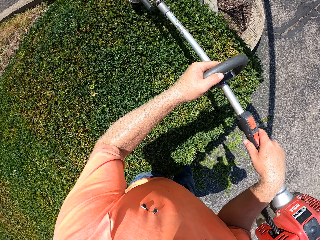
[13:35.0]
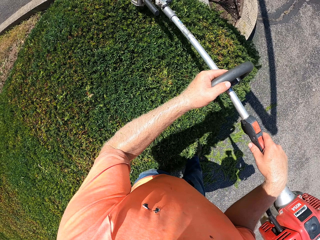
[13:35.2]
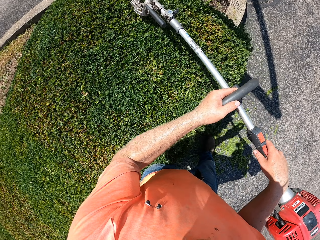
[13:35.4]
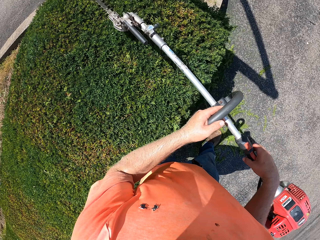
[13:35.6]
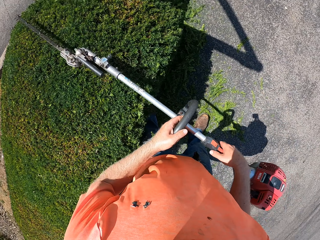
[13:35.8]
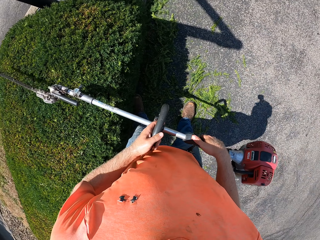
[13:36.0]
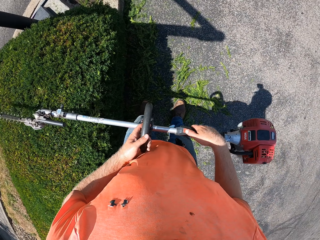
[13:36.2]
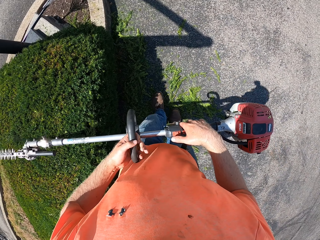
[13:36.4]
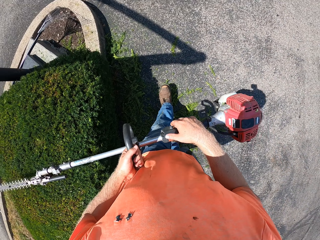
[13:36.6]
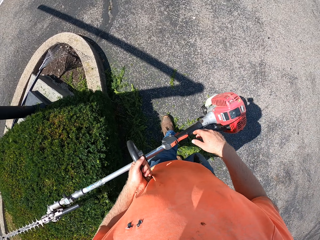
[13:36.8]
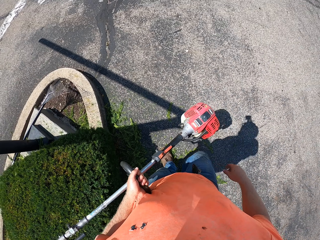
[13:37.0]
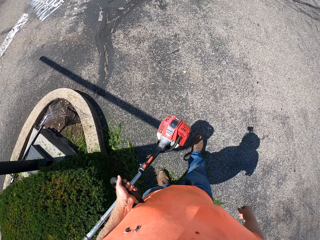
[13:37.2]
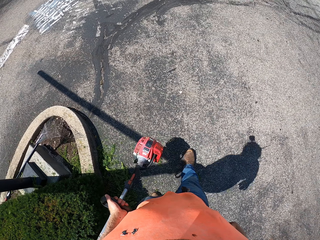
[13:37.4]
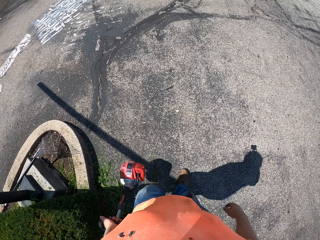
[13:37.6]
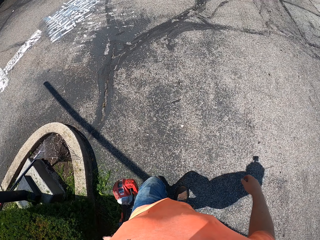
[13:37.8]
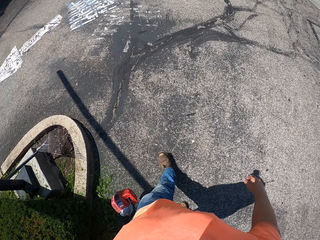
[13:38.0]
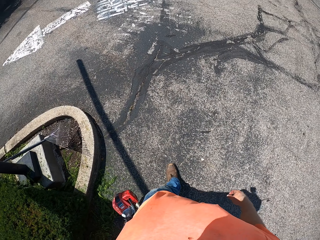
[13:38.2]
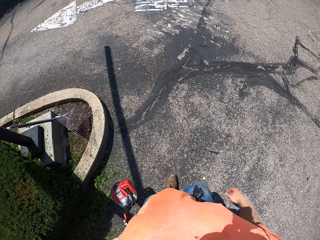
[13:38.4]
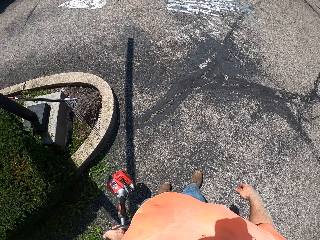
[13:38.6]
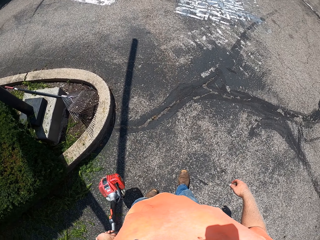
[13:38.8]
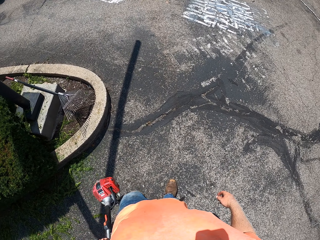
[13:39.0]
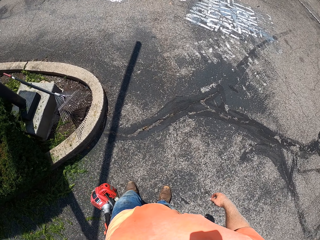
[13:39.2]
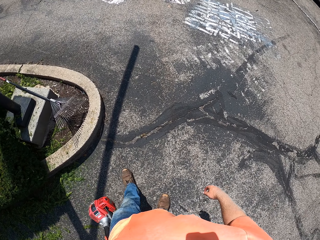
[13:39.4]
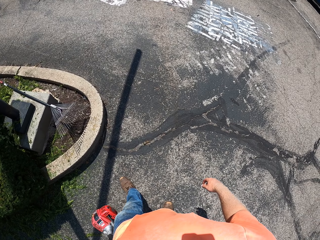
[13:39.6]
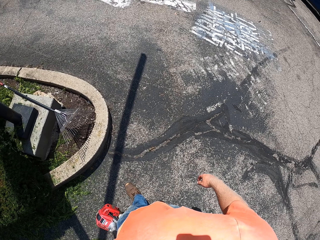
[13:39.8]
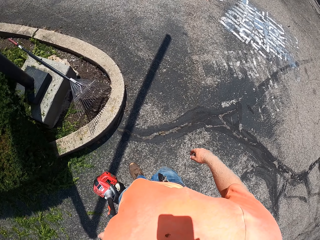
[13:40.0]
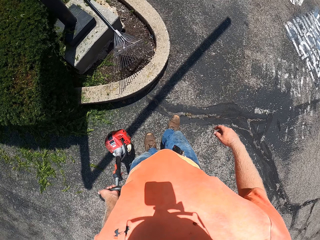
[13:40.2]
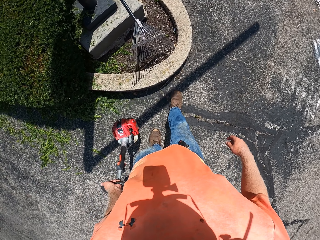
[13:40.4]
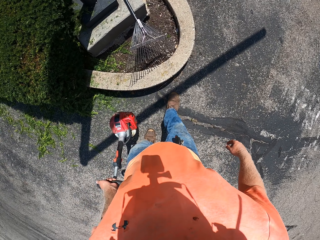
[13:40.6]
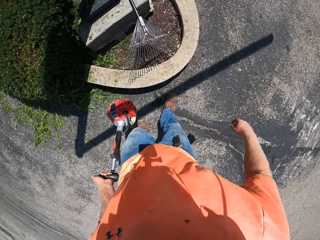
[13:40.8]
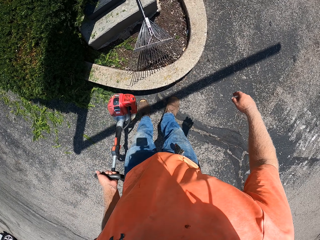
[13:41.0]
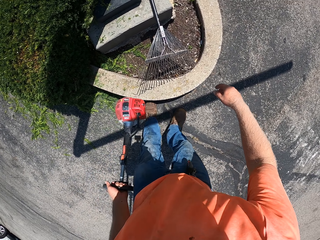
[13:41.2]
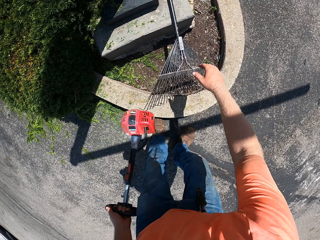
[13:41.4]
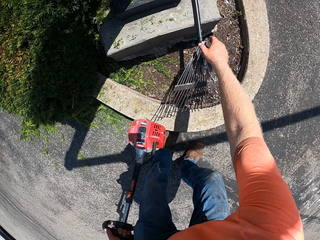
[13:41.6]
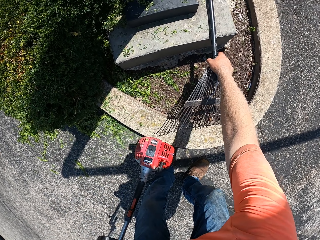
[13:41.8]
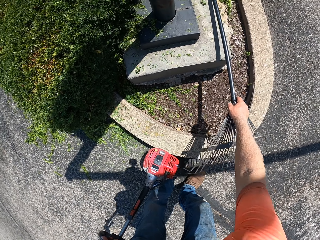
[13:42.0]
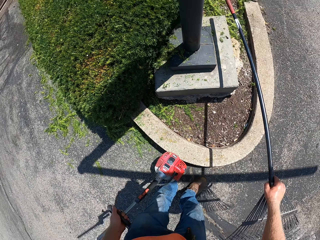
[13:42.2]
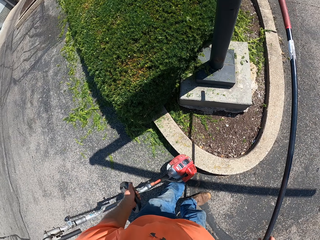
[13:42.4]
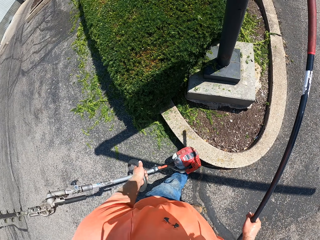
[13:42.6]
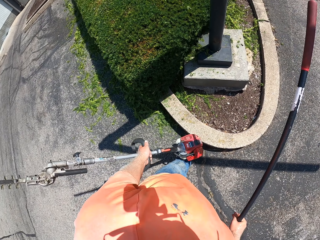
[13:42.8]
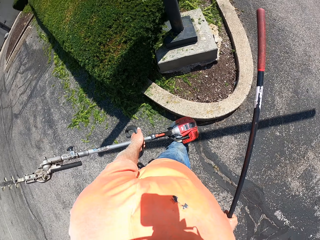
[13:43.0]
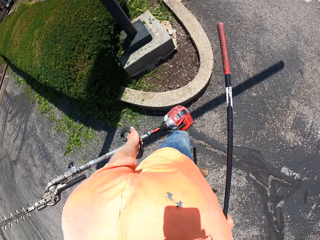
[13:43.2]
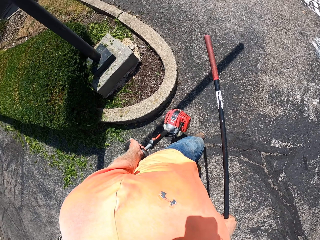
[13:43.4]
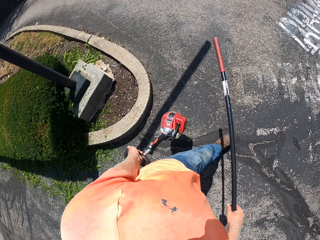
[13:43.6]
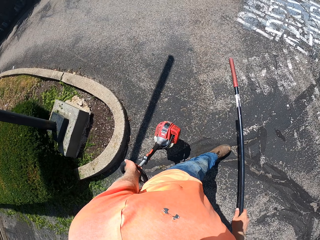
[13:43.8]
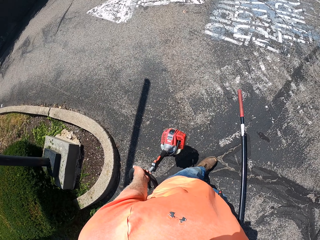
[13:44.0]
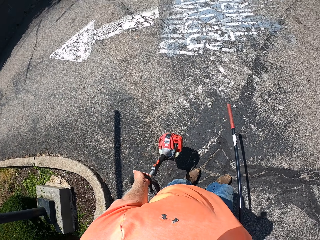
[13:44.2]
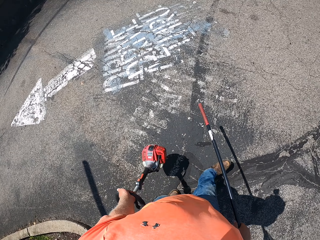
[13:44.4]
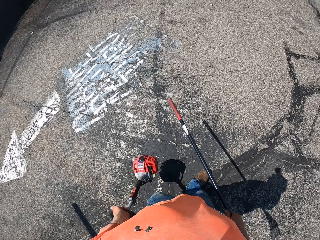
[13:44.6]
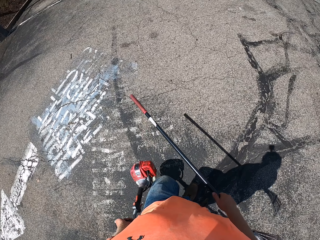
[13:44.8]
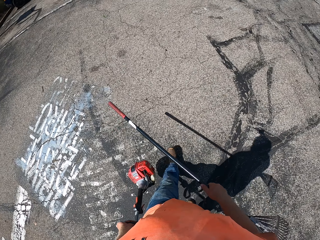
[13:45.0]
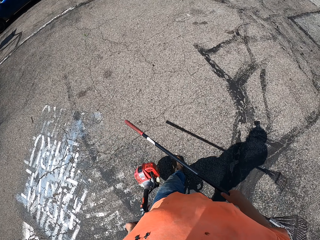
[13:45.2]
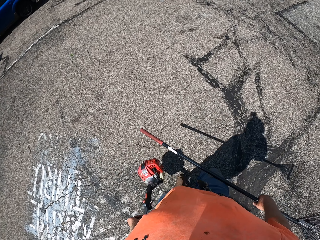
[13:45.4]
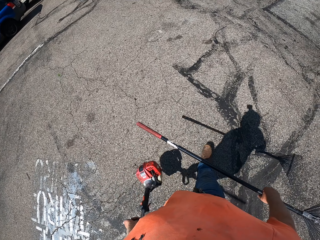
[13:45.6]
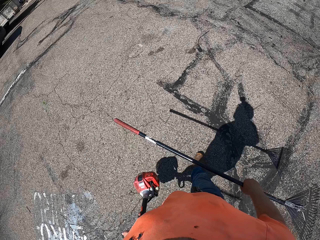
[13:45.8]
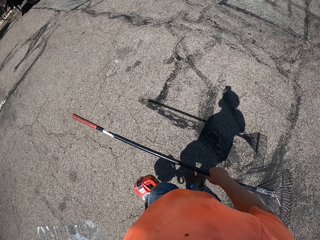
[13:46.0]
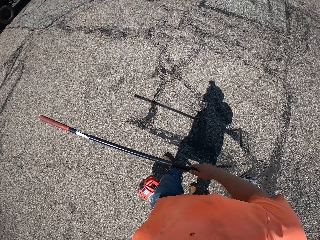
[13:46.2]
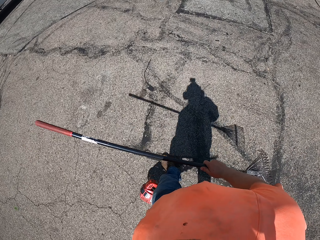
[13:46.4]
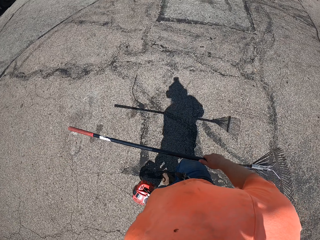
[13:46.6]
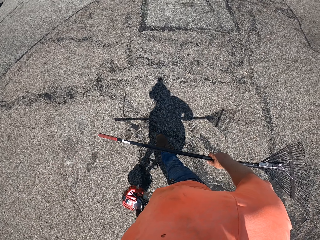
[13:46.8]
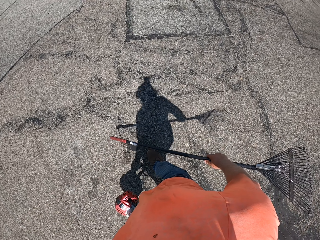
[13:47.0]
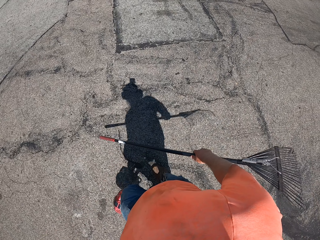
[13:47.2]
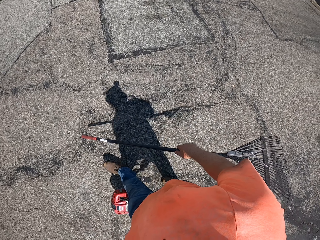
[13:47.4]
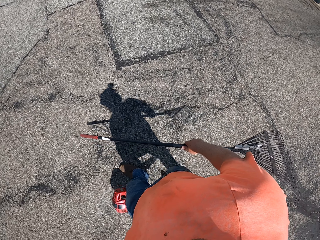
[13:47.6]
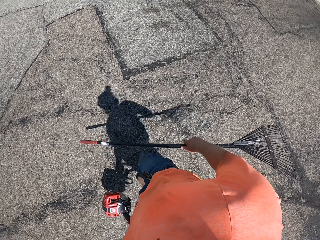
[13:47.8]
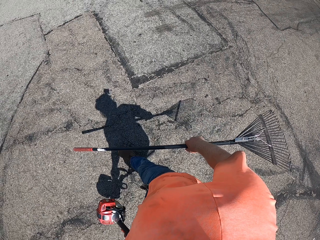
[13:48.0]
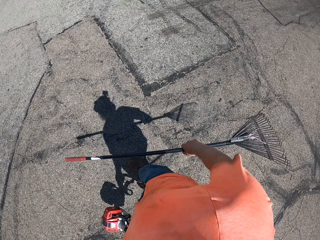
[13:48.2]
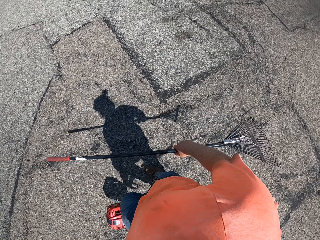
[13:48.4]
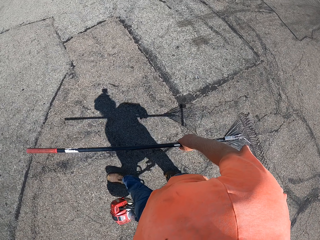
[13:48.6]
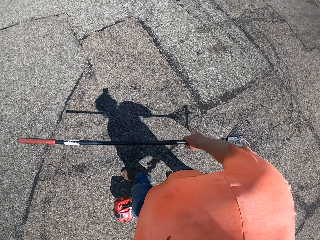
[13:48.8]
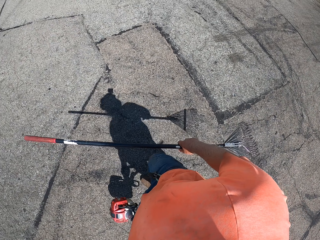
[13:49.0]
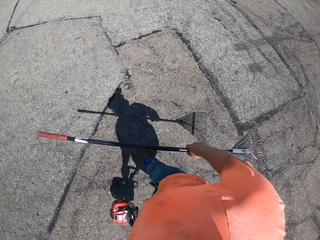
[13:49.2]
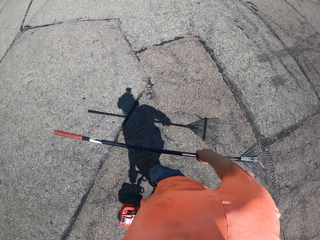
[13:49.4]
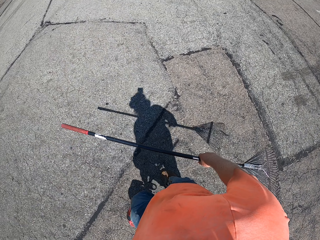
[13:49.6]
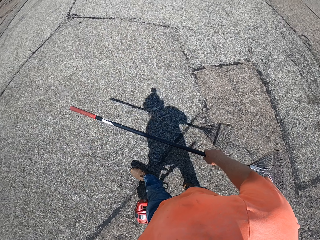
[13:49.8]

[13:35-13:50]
The camera wearer holds the hedge trimmer with his left hand. He pauses. He picks up the lawn rake from the floor with his right hand. He walks with the rake and hedge trimmer in his hands.

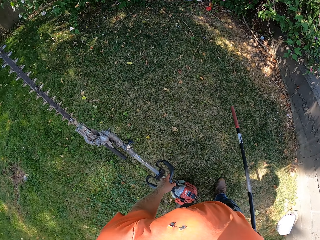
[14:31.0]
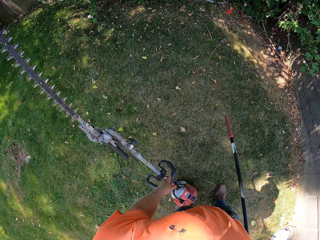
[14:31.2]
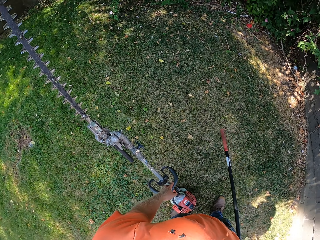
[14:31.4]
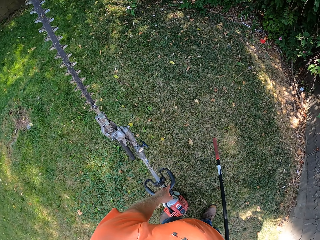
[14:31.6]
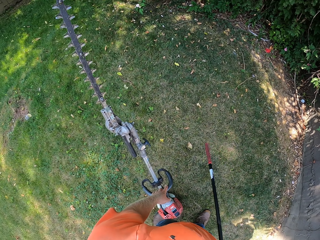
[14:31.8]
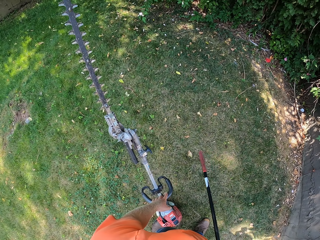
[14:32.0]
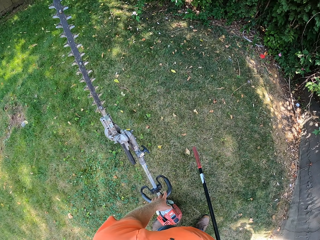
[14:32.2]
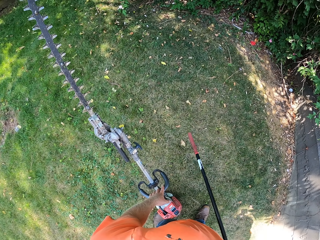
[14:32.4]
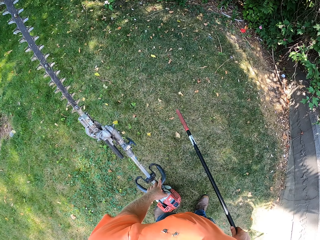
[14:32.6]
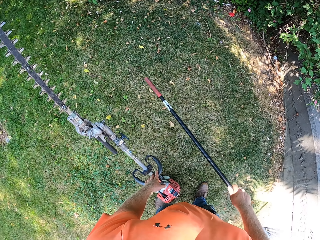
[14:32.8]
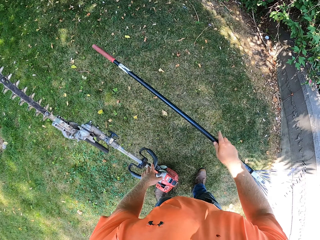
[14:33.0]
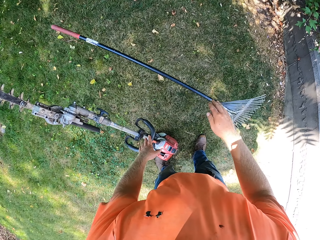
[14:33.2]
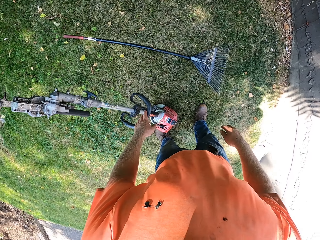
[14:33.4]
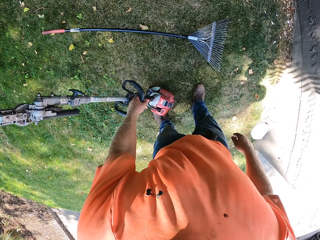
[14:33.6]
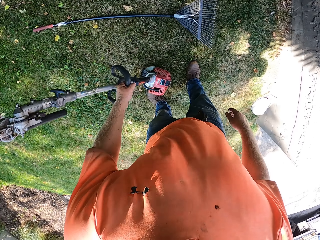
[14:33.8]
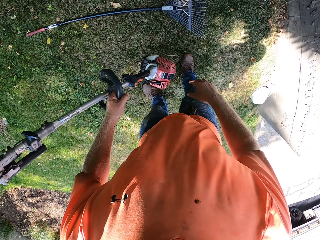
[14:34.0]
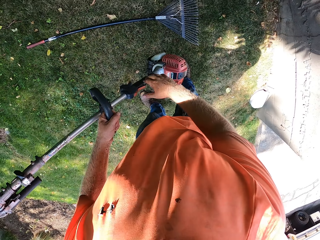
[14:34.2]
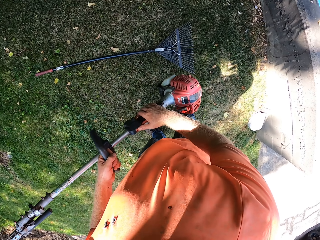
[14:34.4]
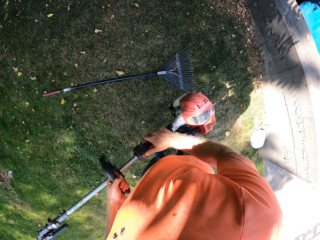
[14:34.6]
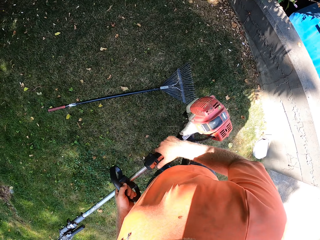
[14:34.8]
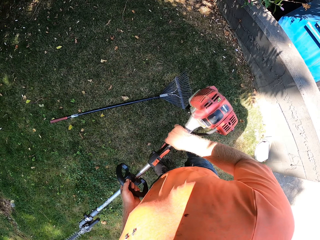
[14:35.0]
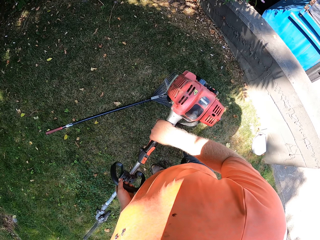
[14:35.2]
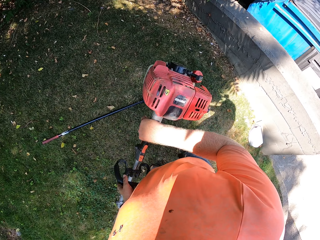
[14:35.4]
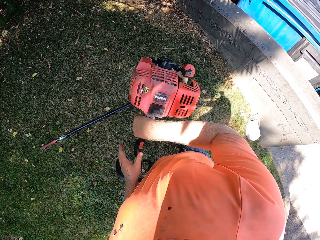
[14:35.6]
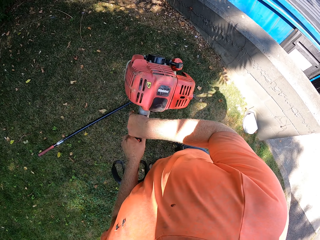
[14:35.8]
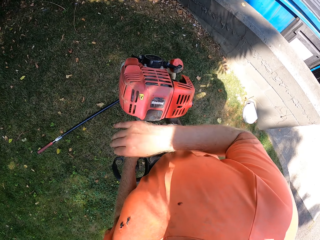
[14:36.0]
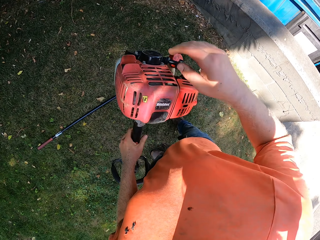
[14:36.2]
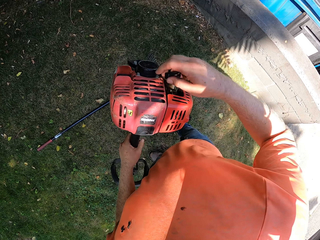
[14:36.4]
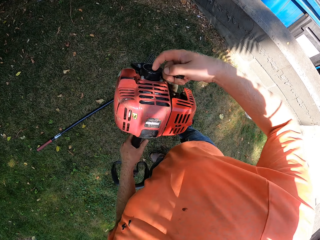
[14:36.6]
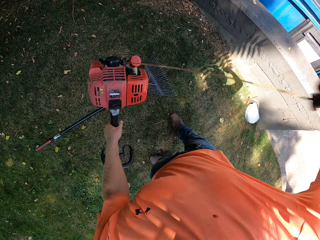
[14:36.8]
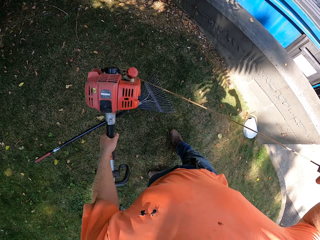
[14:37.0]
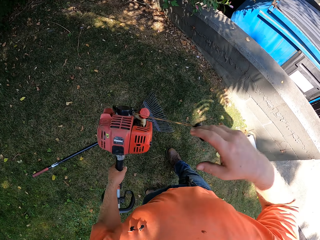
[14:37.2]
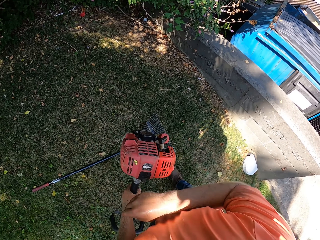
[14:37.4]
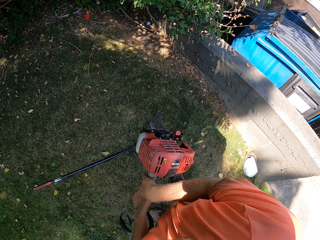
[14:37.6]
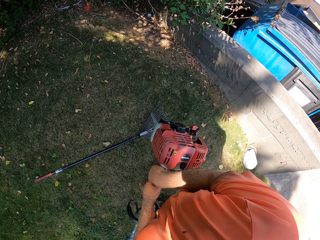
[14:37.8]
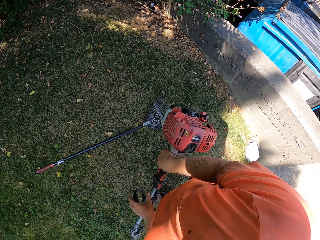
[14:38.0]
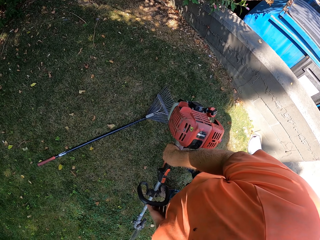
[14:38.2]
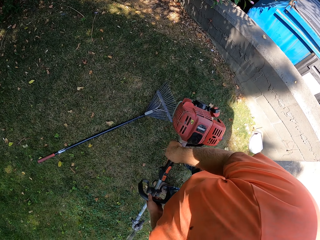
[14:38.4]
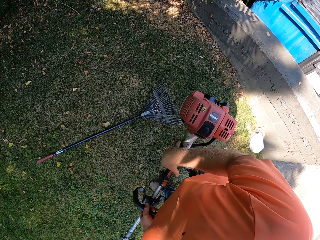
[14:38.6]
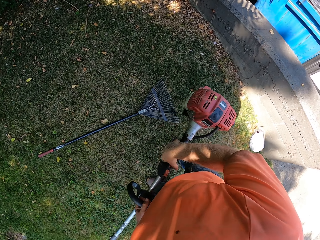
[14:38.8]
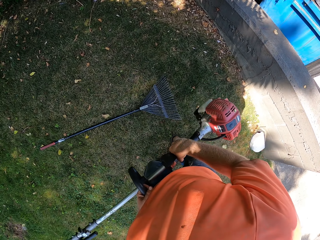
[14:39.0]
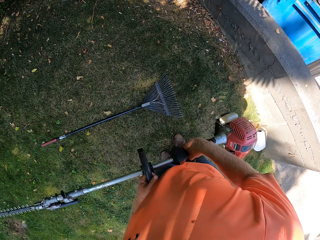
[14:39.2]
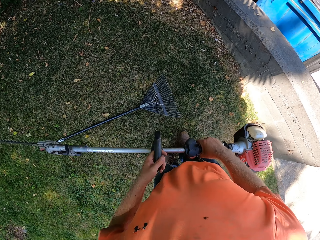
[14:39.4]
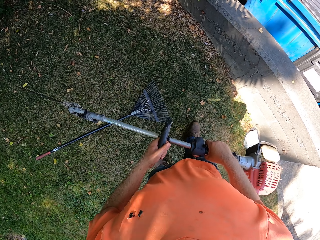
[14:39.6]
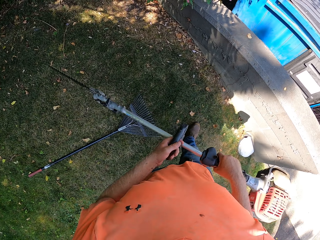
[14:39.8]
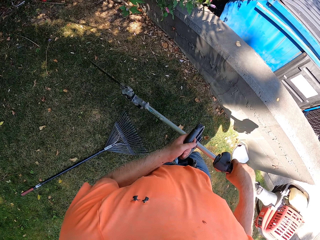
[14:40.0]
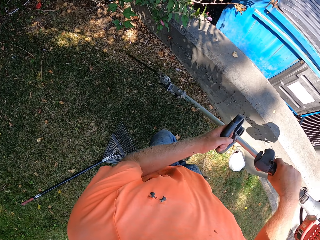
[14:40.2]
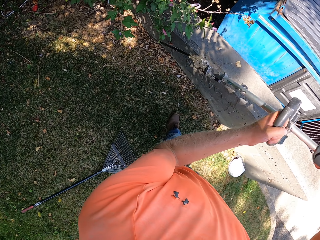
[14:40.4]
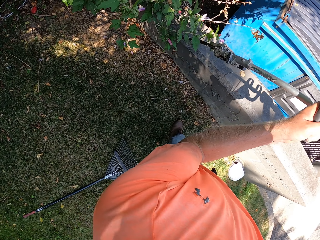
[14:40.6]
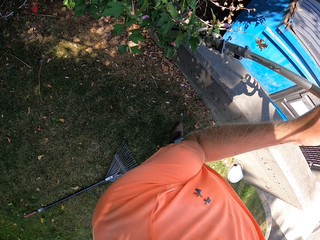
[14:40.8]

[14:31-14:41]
The camera wearer throws the garden fork on the floor with his right hand. He lifts the hedge trimmer or lawn mower from the floor with his left hand, and holds the hedge trimmer with both hands. He starts the engine of the hedge trimmer with his right hand. He cuts the shrub with the lawn mower.
